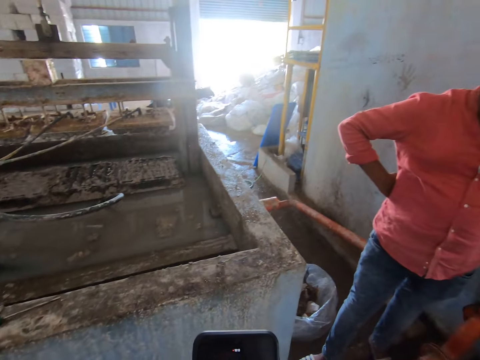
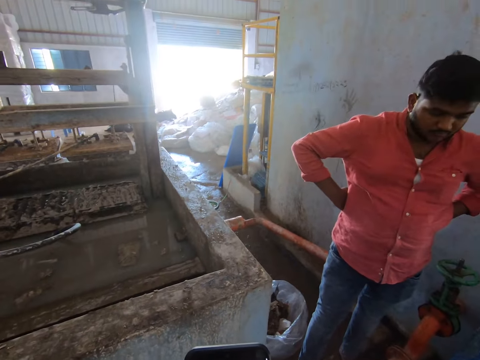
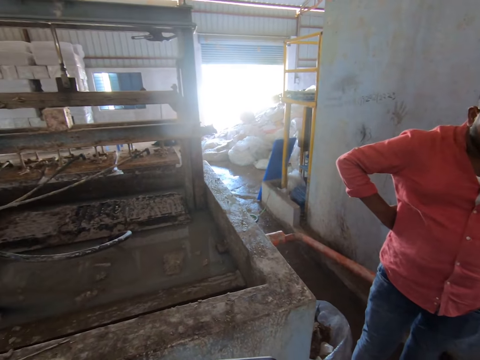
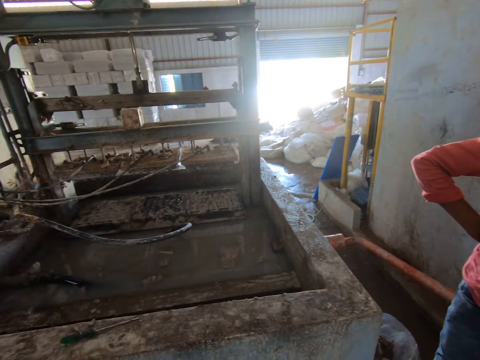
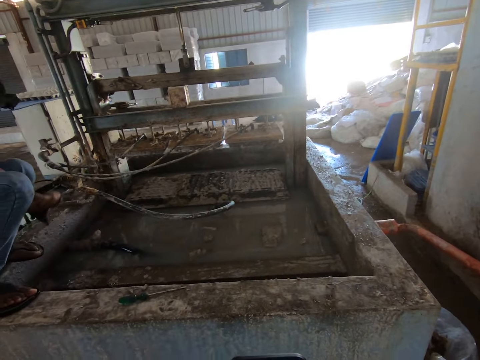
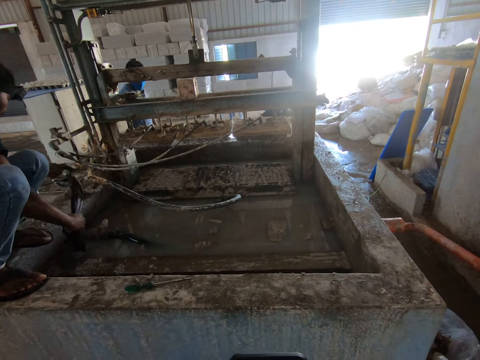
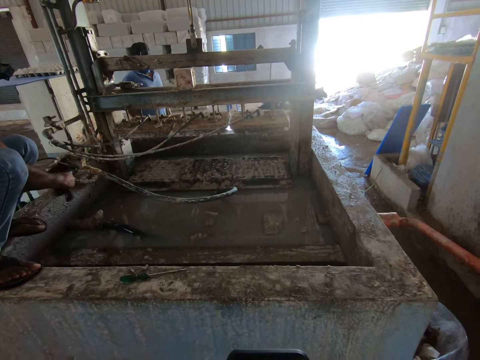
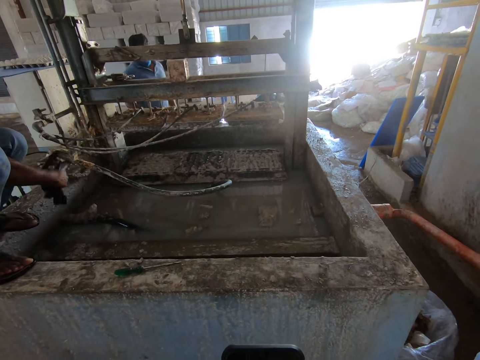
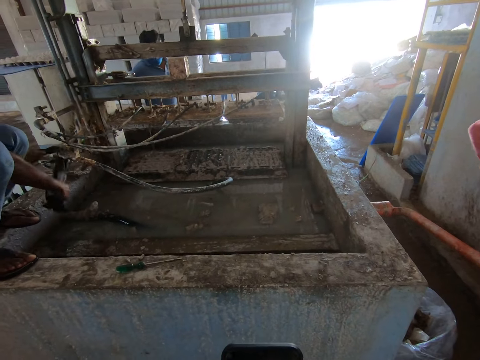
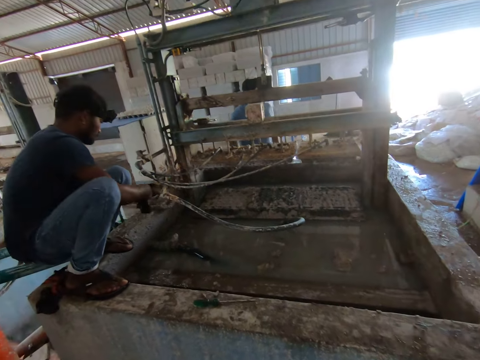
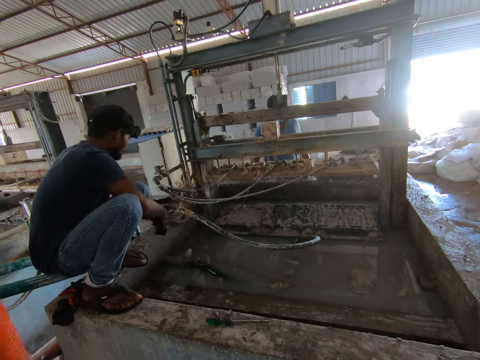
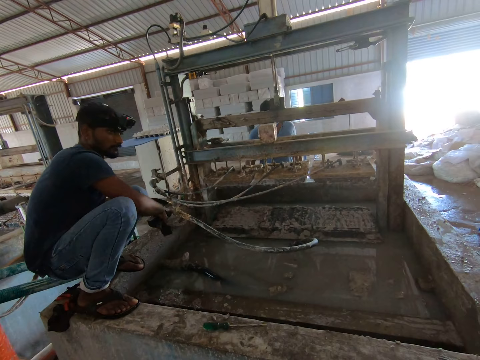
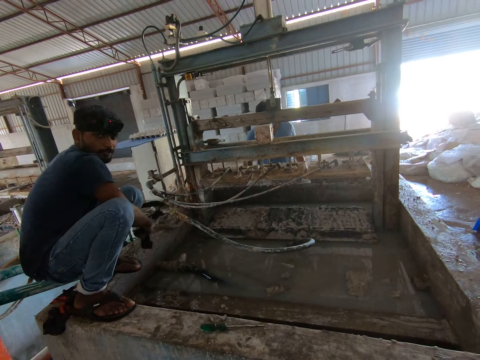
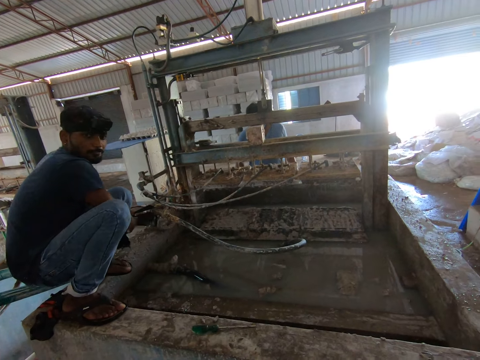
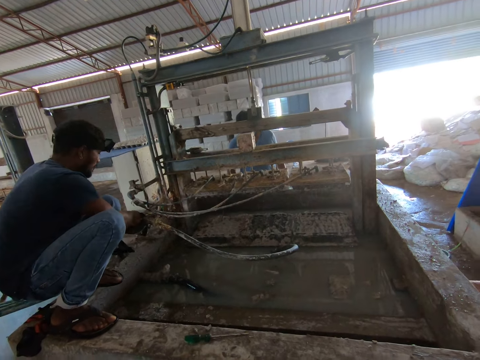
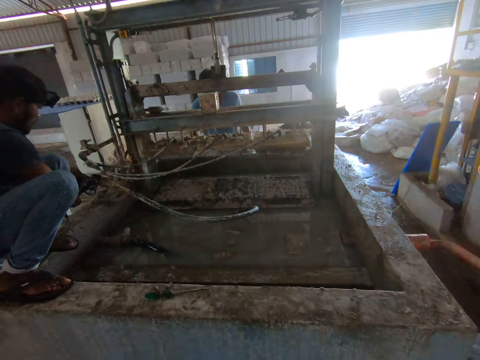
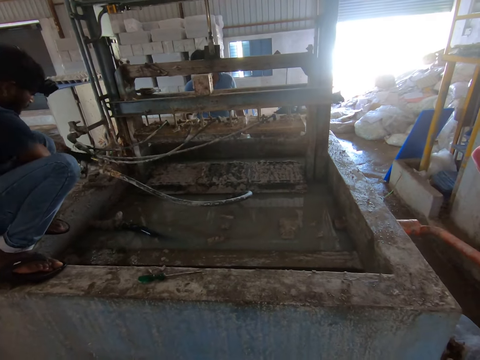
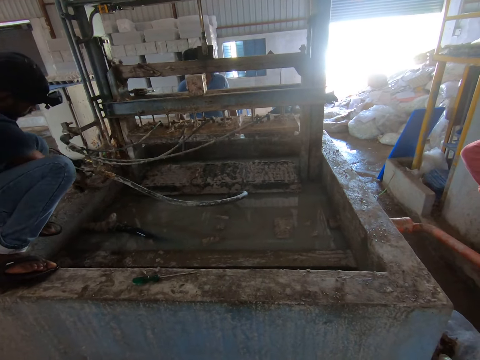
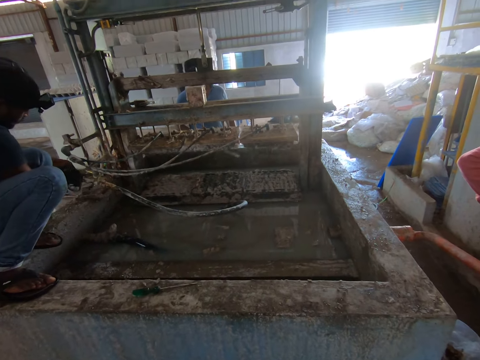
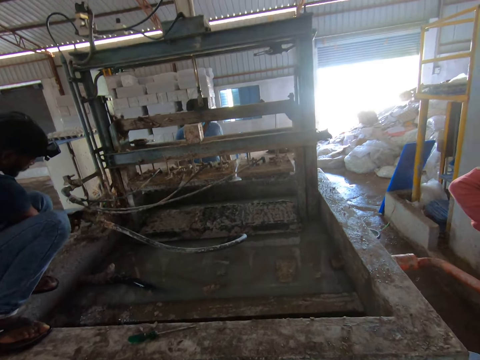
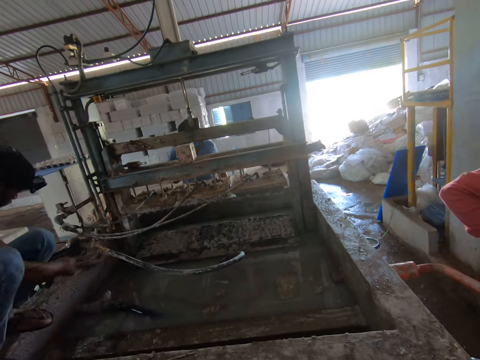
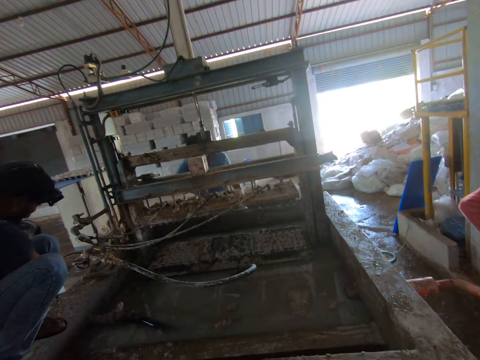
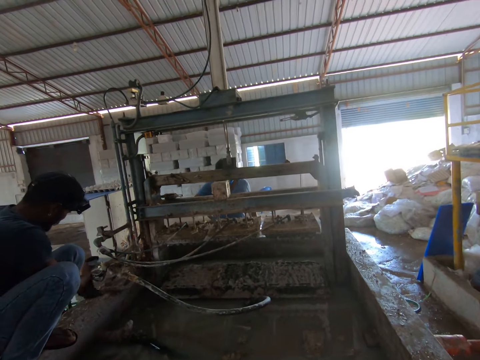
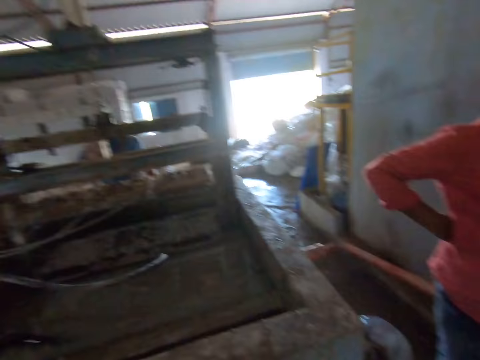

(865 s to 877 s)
The camera wearer uses a phone. They look around the room. A man cleans the pipes with the cloth towel. The camera wearer interacts with the man. The man rubs the pipe with the cloth.

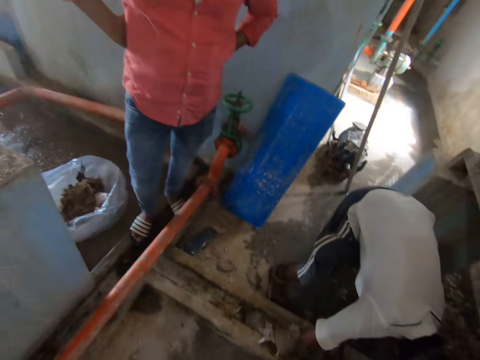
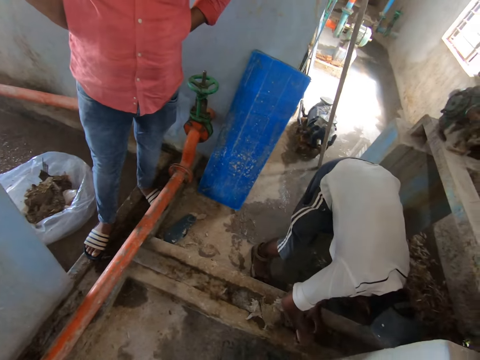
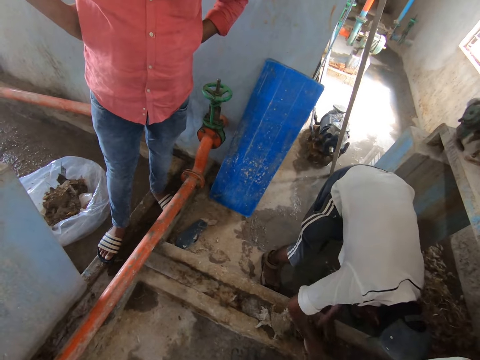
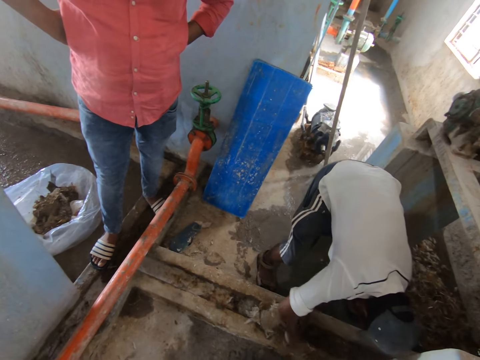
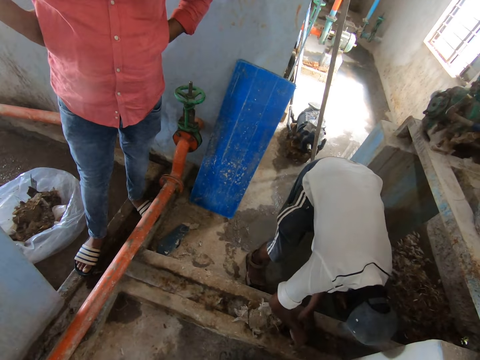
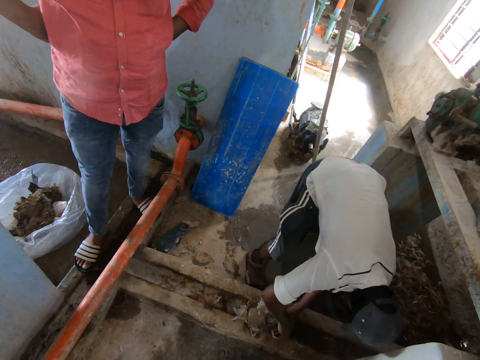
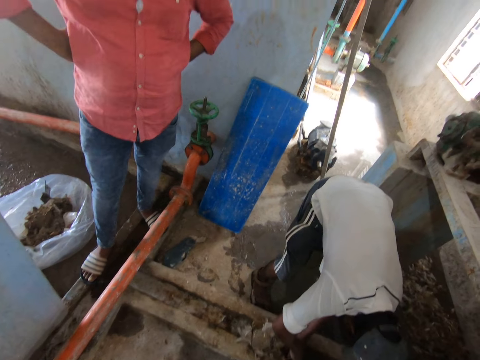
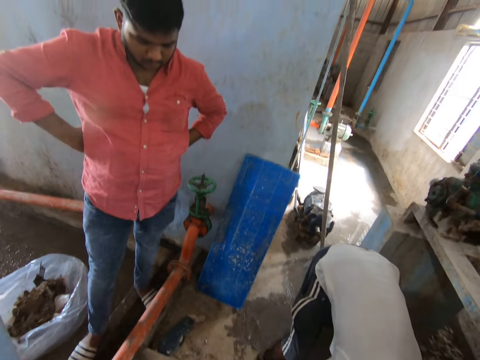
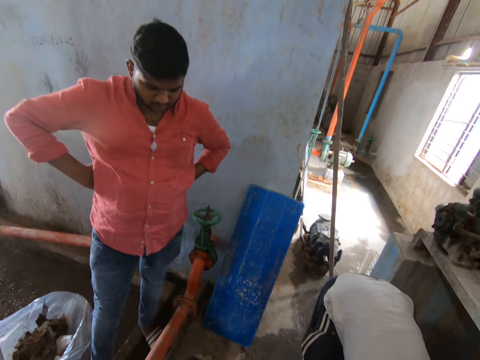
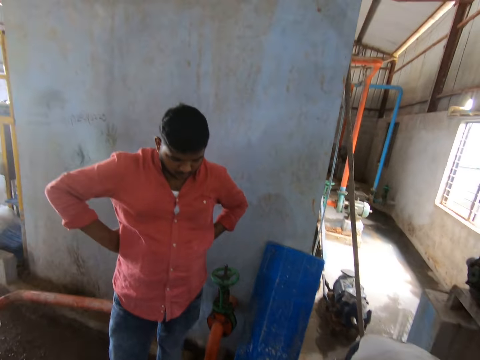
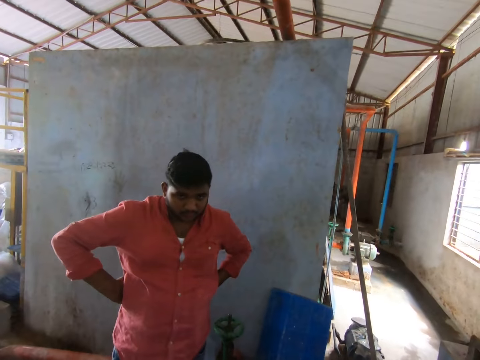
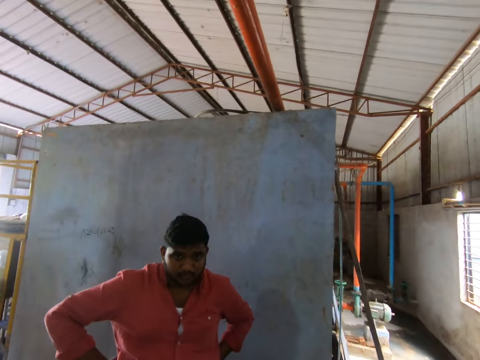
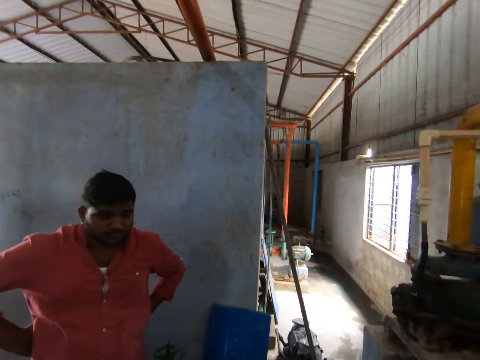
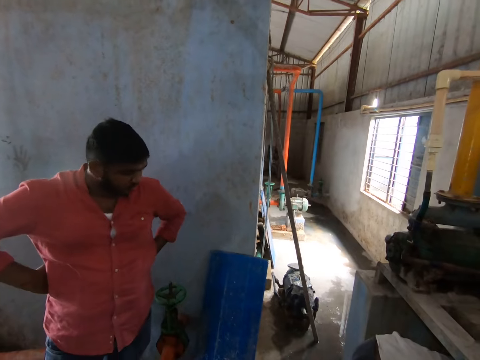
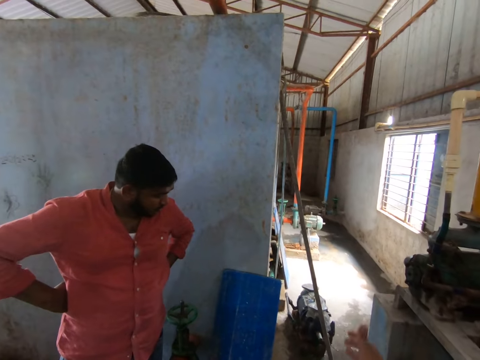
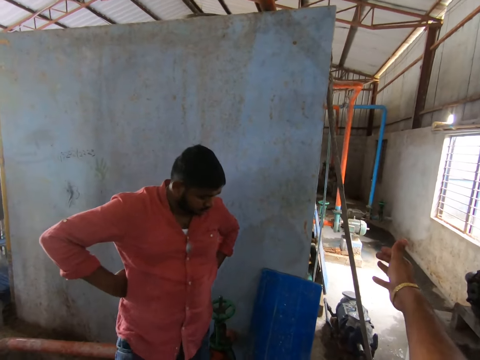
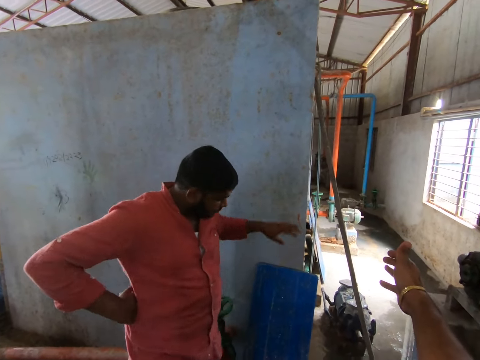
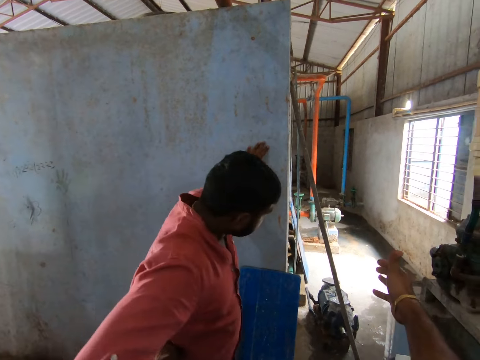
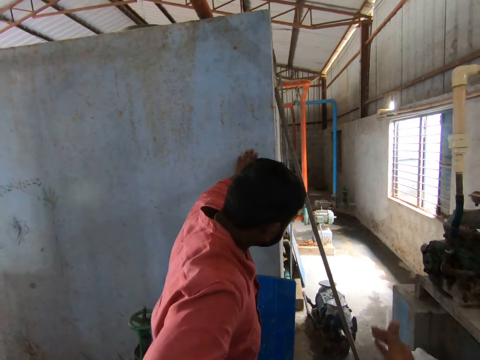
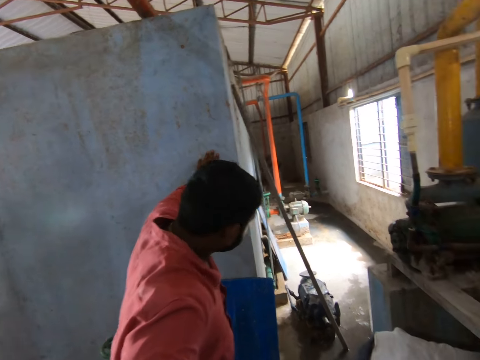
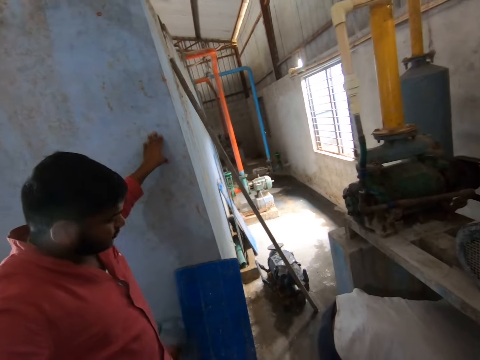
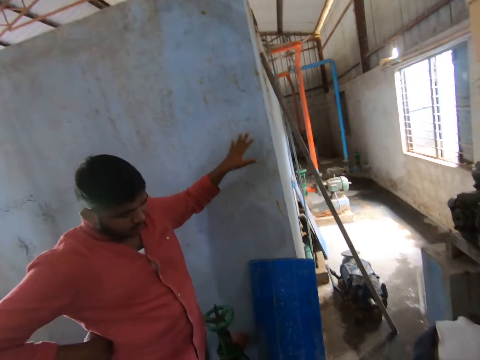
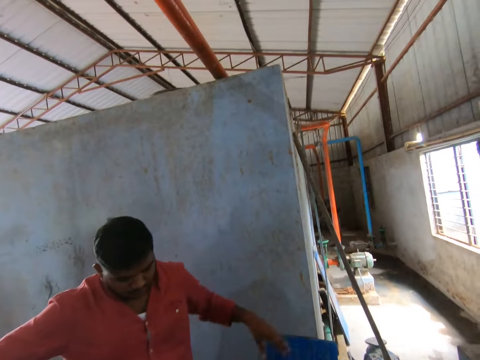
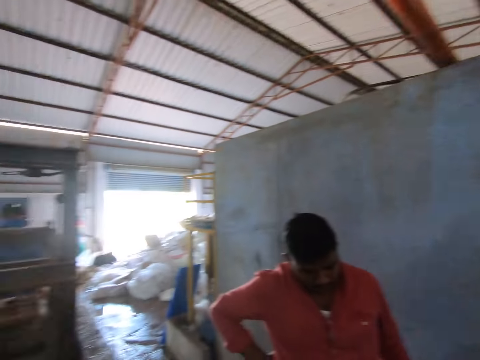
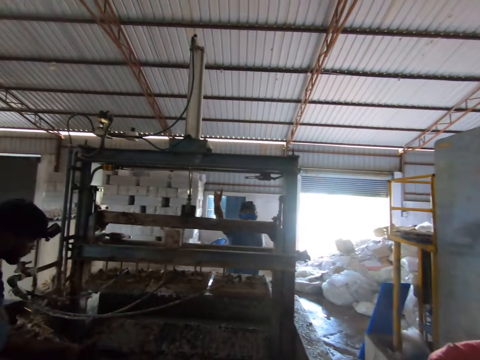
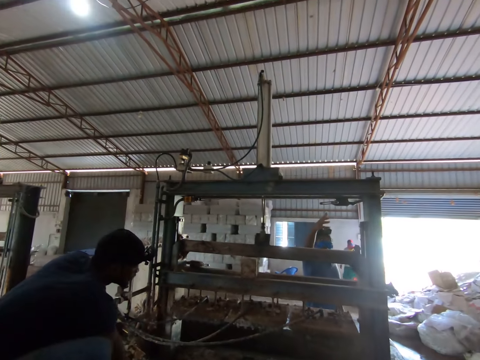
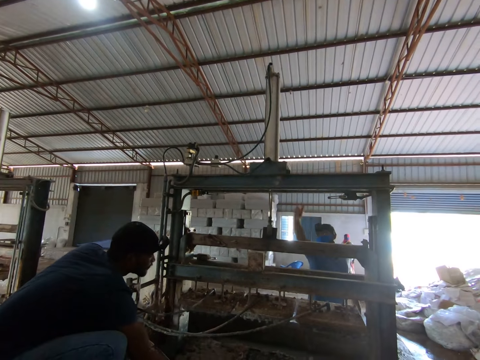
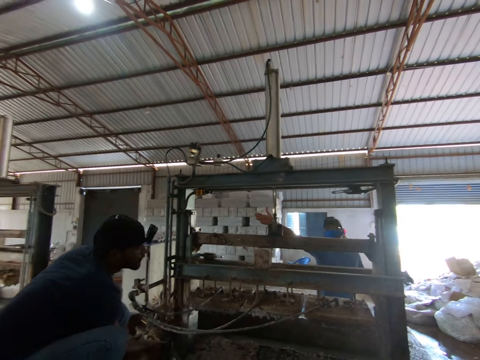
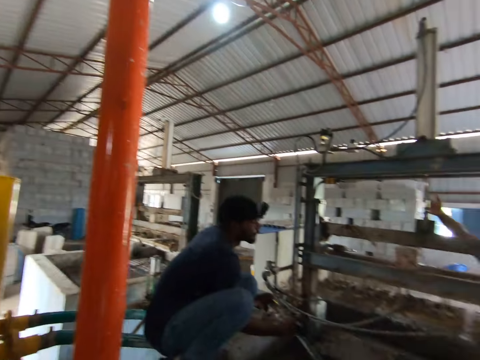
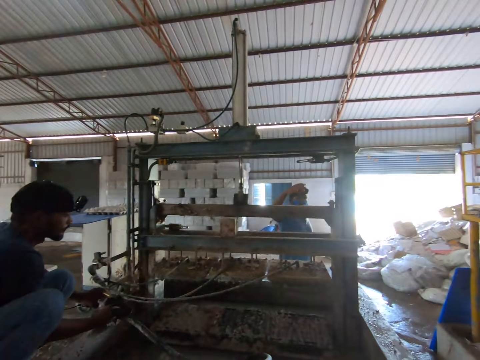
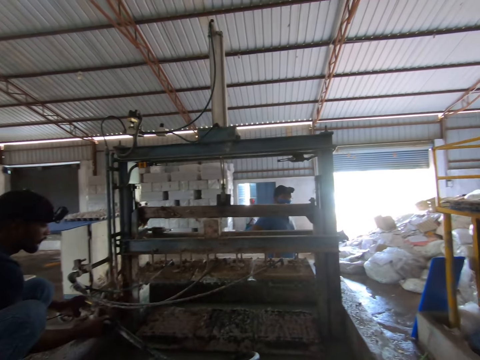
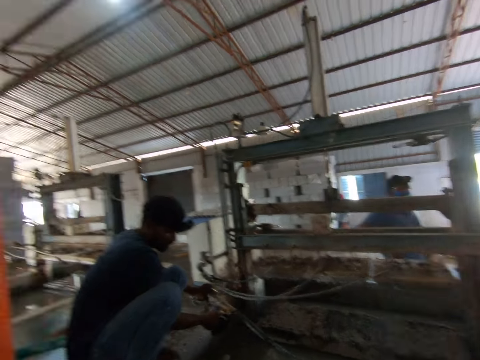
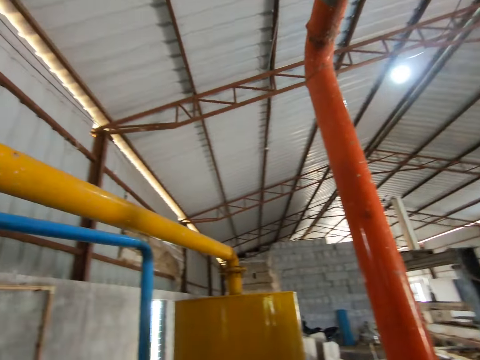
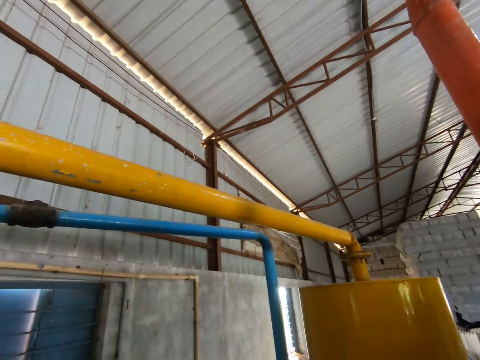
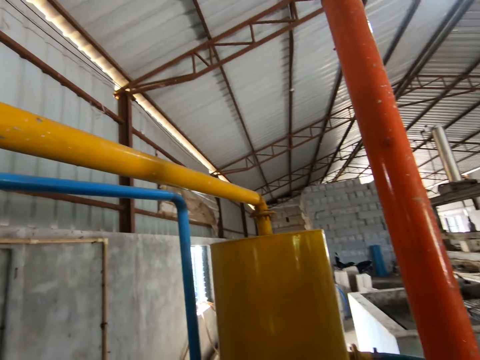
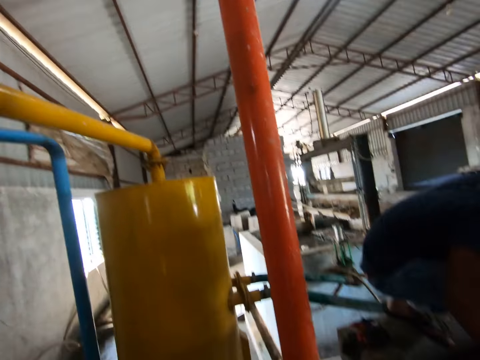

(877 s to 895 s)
A person collects litter with a dust pan. The camera wearer looks around the room. Another person interacts with the camera wearer. The camera wearer moves the hand. A man steps on the floor. A third person interacts with the camera wearer. The camera wearer looks around the room. Another person wipes a pipe with a cloth.
